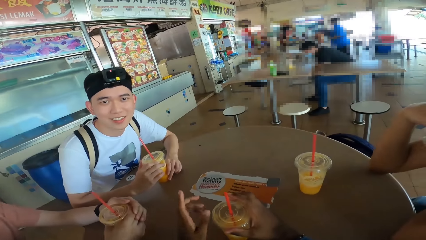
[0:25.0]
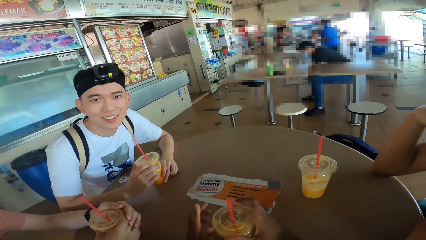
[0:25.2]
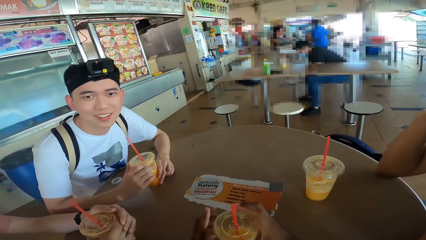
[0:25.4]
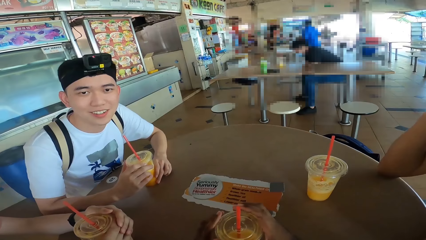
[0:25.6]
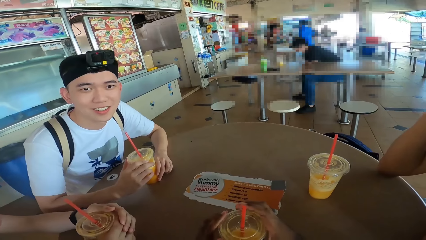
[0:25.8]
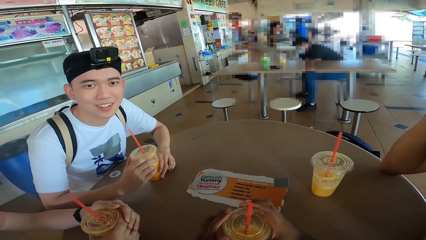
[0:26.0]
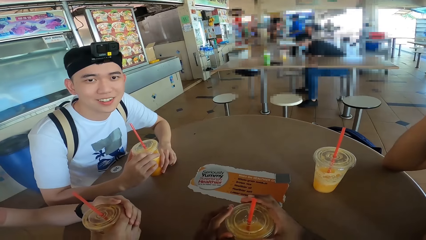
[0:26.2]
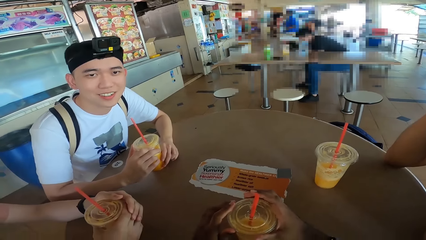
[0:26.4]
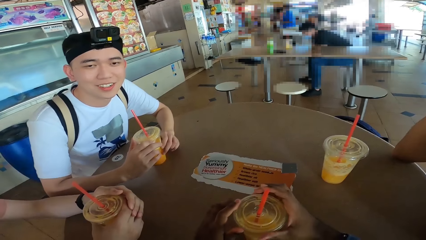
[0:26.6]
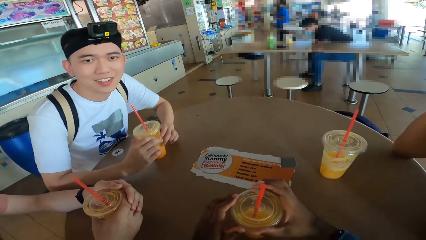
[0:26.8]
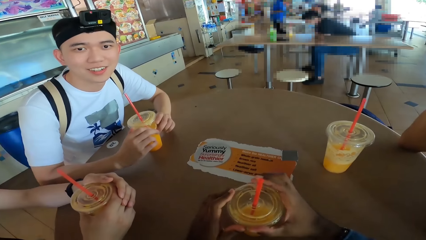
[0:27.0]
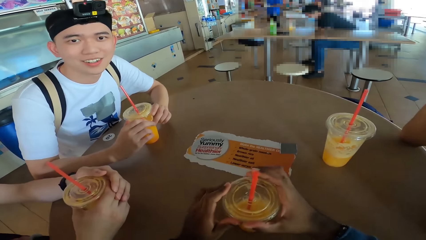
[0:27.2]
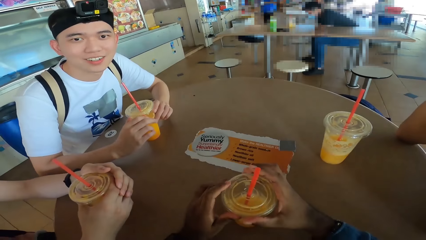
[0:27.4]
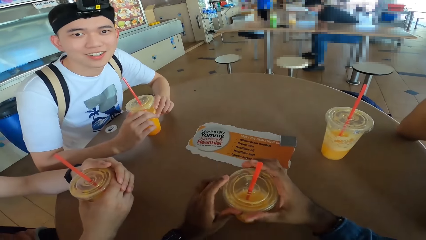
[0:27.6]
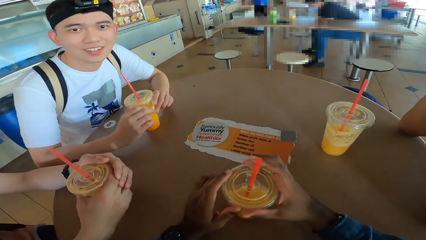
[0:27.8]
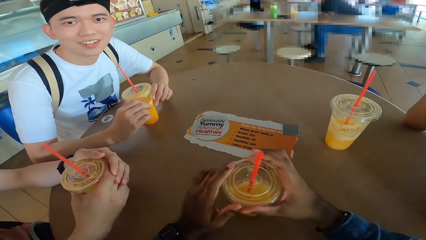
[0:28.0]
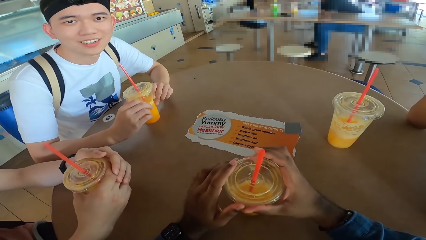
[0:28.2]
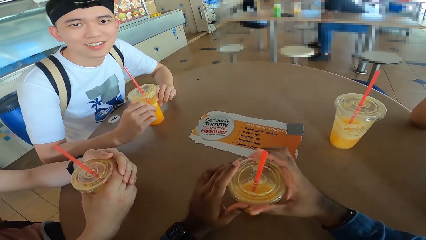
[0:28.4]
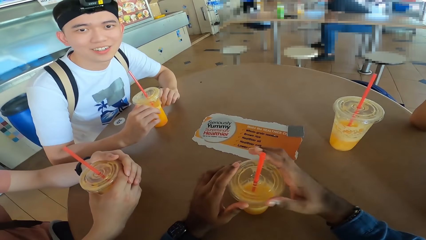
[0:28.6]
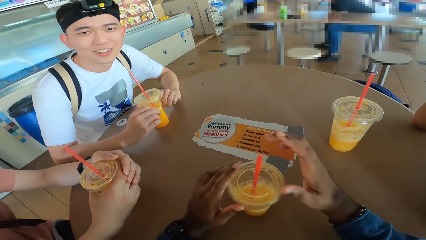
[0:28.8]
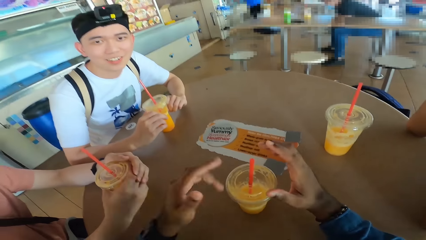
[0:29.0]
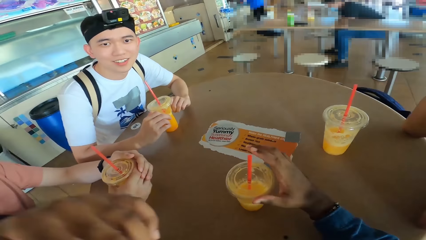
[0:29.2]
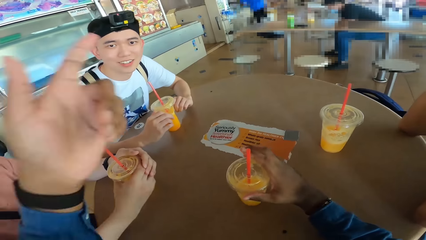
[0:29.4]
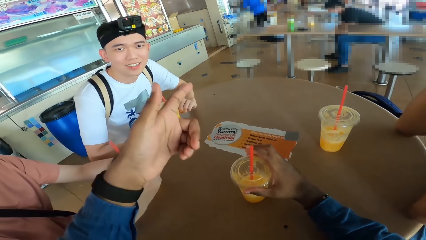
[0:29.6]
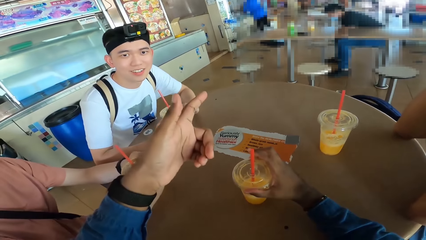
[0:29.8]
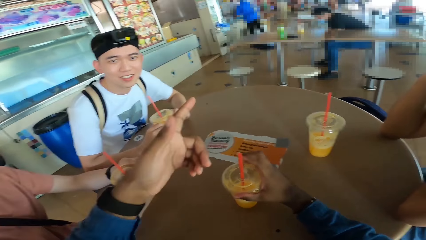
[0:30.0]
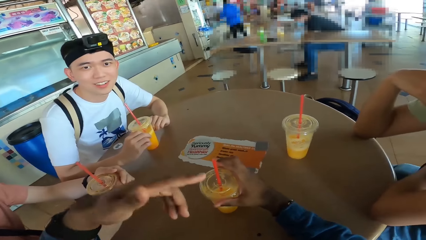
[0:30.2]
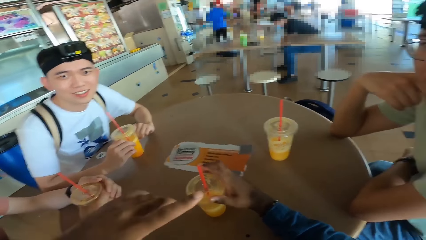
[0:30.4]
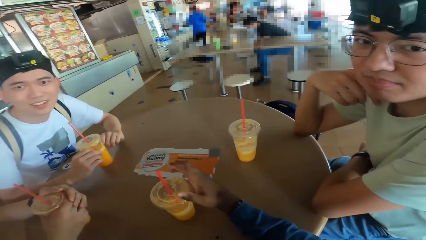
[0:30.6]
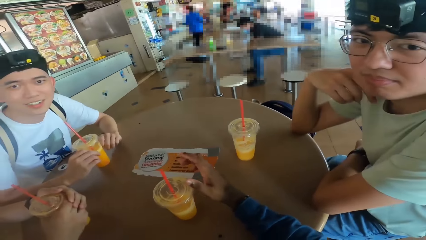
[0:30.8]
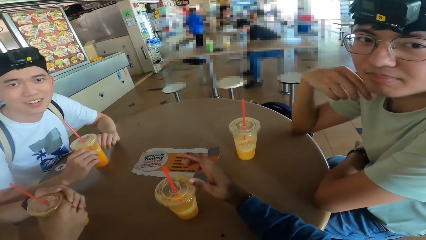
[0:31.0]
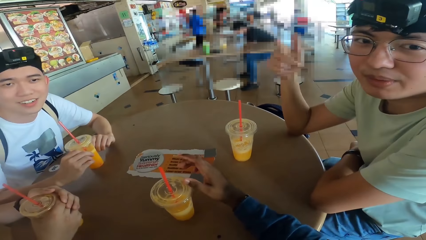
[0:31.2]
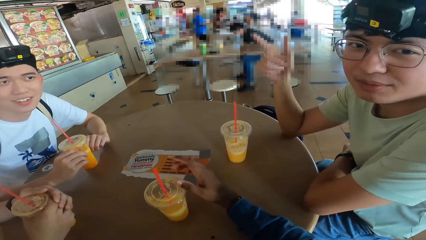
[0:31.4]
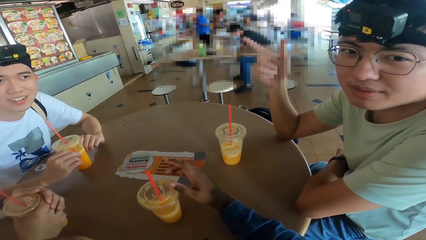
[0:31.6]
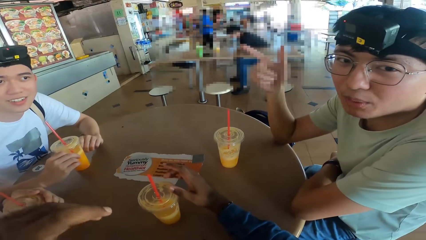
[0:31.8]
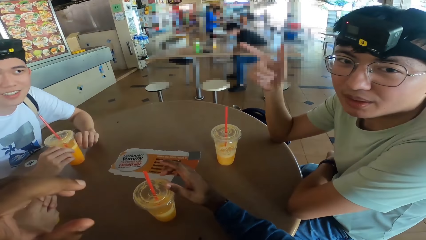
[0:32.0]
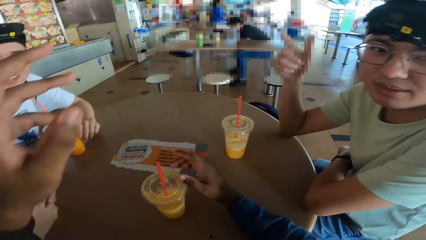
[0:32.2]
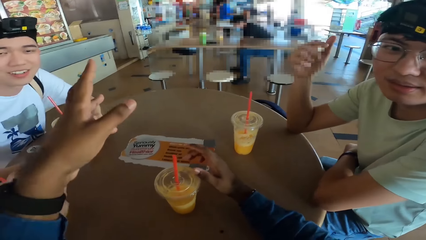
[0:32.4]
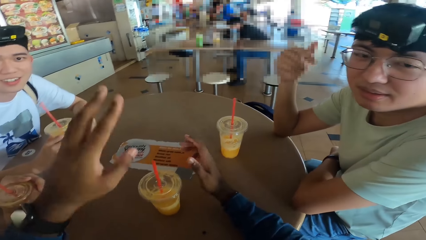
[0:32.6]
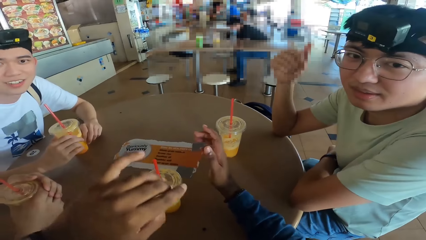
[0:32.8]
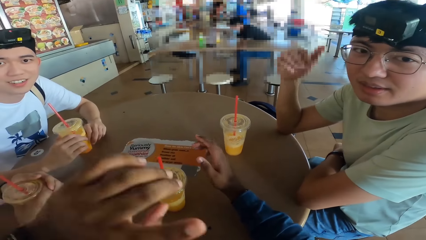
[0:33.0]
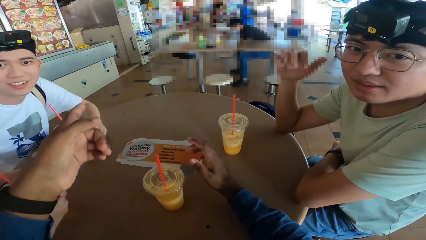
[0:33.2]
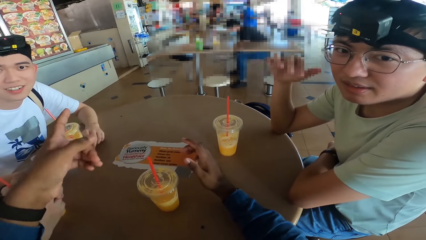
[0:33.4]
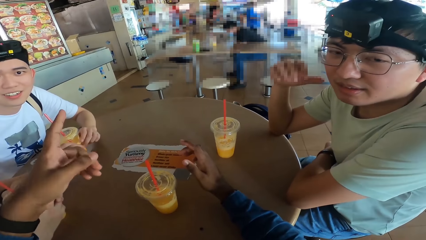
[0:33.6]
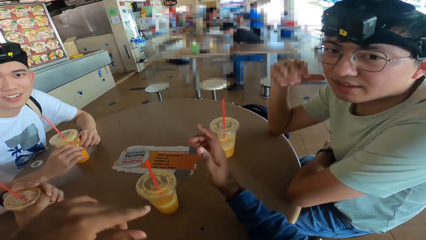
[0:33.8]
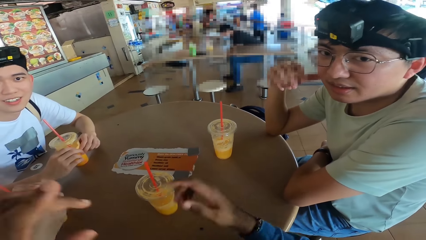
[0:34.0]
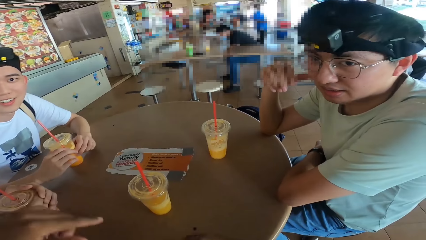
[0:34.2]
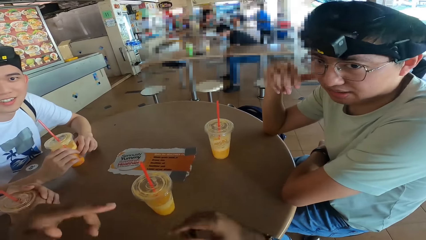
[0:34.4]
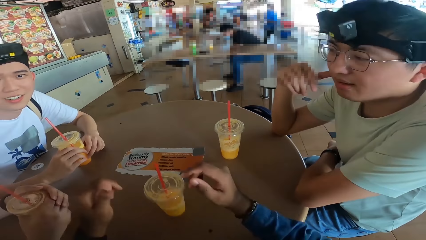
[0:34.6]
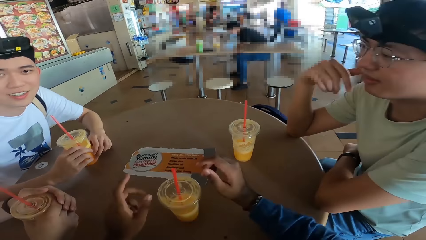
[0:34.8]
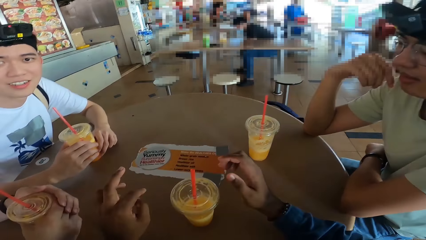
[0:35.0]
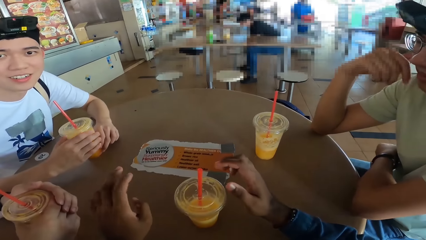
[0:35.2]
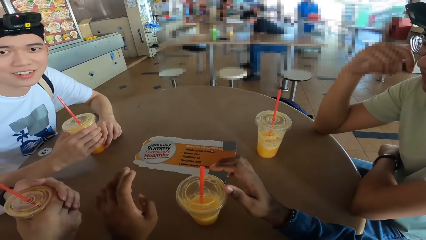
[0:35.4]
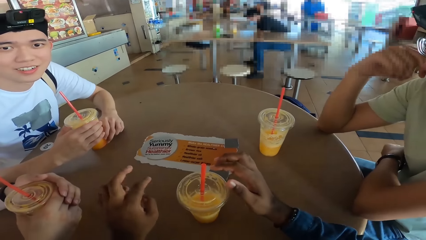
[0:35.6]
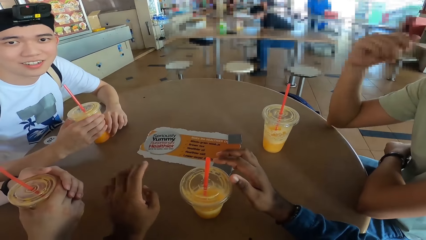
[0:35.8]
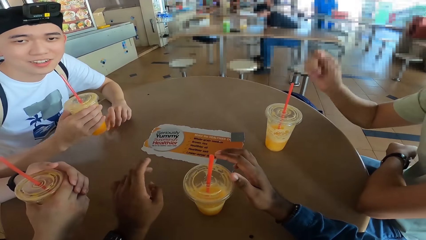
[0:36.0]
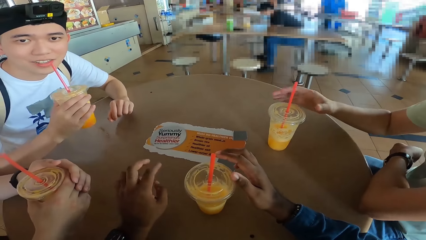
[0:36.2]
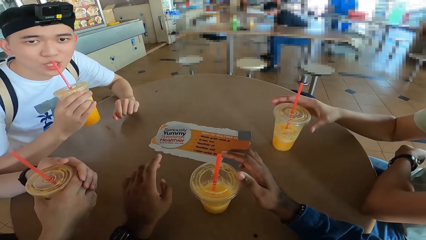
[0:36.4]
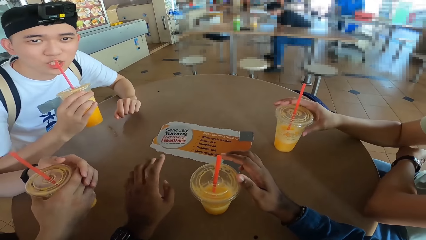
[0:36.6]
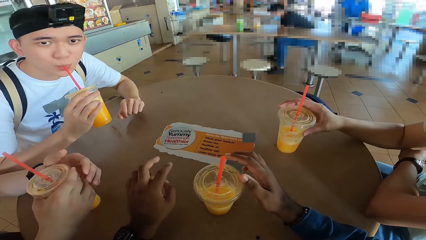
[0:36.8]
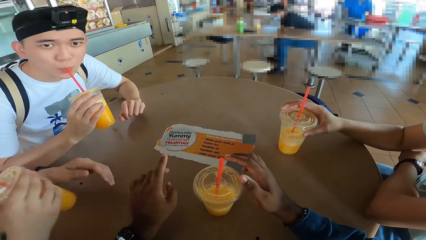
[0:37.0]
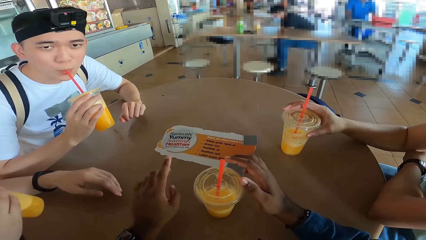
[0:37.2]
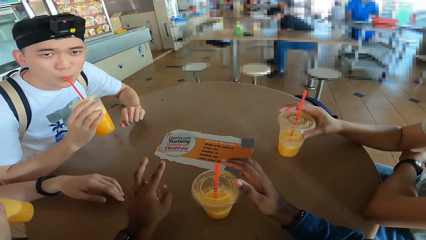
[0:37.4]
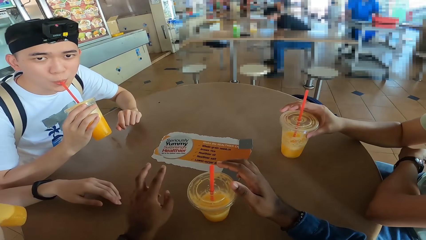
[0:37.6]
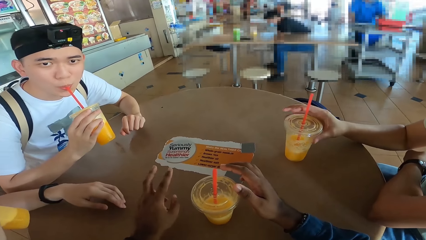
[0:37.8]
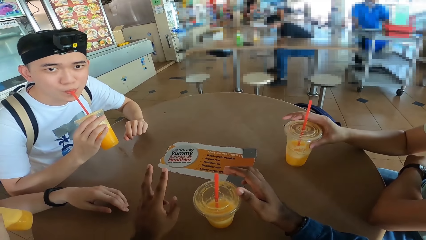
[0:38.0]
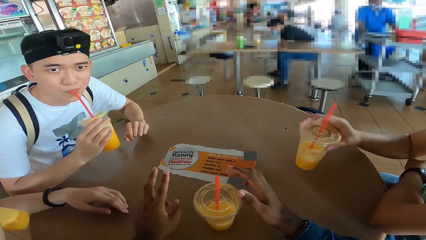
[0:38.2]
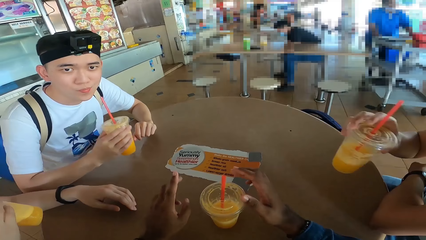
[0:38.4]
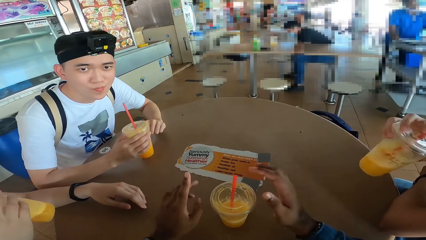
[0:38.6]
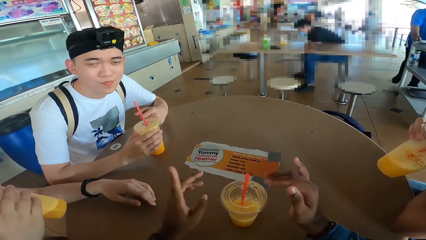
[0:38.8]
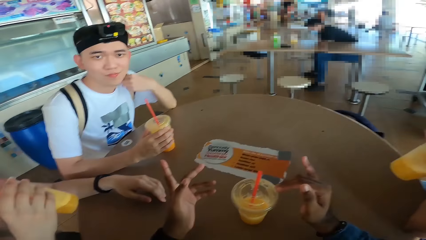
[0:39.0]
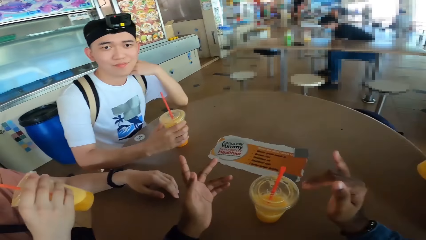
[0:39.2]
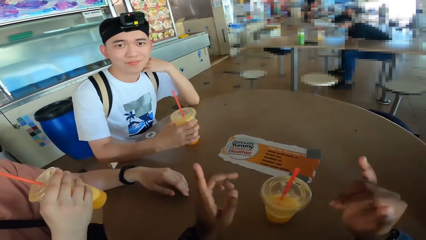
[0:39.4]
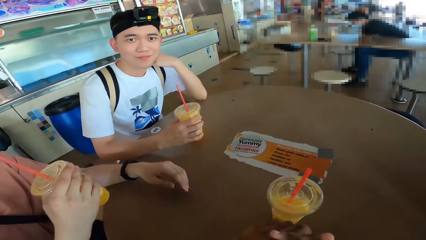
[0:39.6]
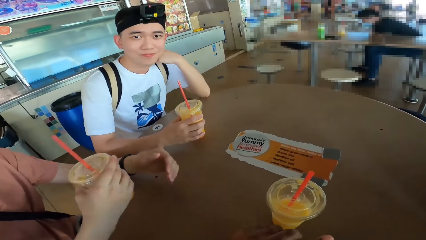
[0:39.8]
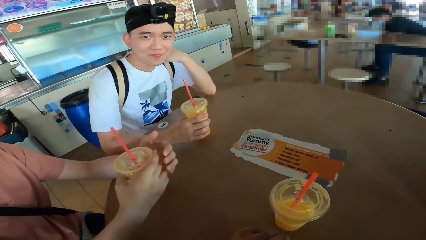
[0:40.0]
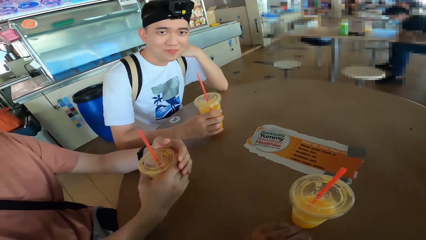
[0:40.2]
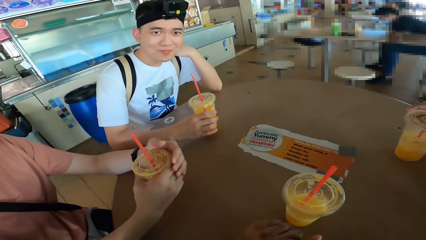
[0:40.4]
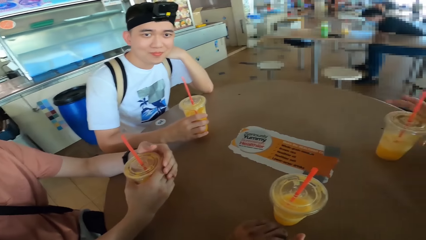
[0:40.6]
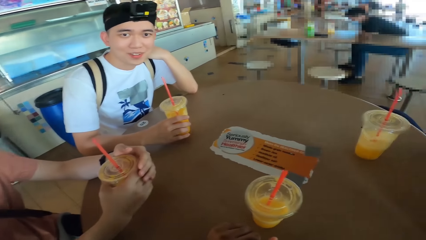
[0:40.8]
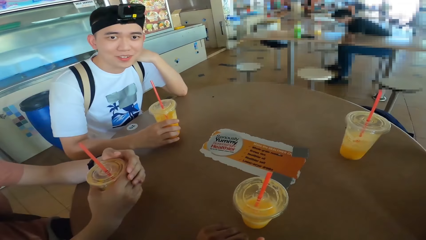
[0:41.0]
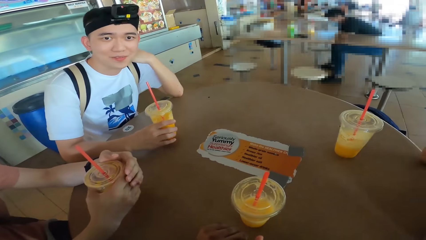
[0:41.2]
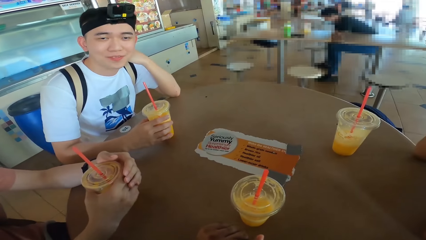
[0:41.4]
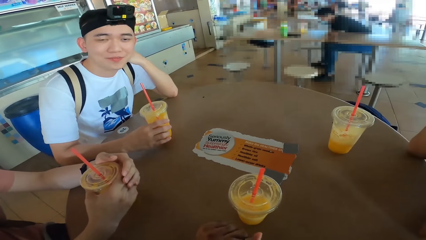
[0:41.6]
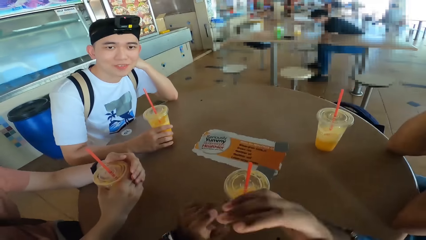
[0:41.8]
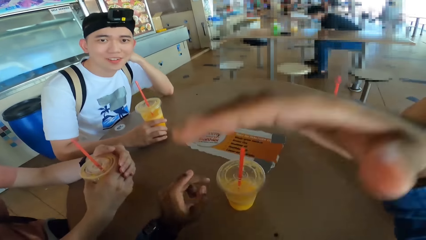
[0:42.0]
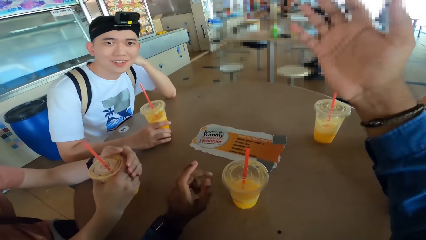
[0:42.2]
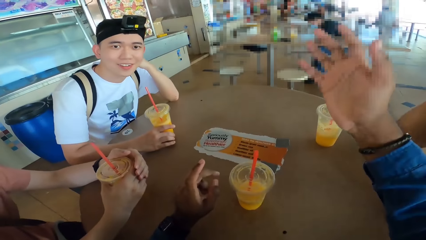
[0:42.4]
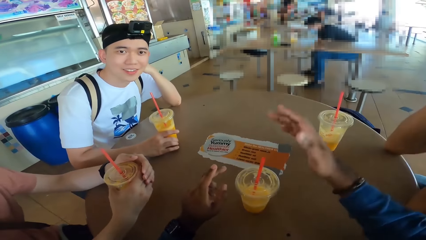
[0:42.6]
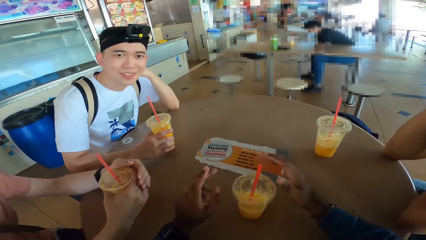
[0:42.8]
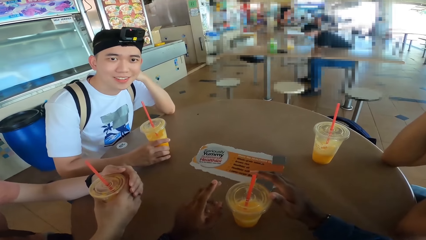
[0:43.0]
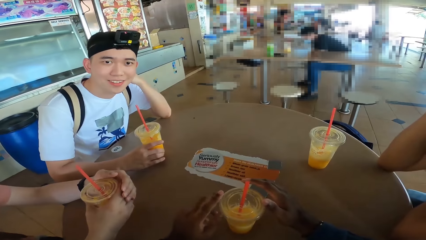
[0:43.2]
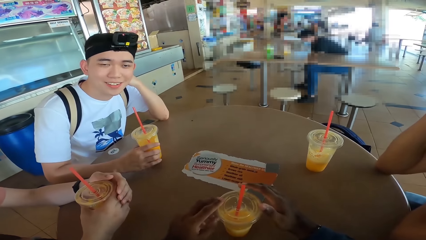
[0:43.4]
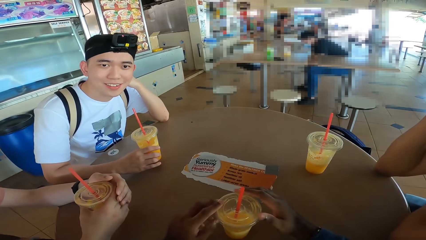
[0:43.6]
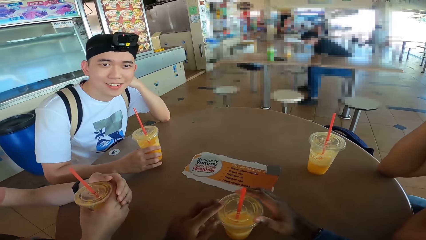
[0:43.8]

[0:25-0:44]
The camera wearer flips a hand. A man converses with the camera wearer and makes a hand gesture. Another man sips juice. A third man drinks a juice. The first man sips juice. The second man places the juice can on the table. The third man places the juice can on the table. The first man places the juice can on the table. The camera wearer converses with the second man.
